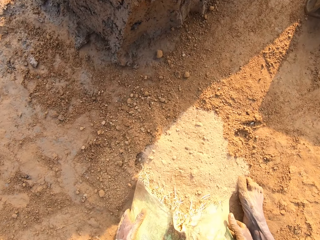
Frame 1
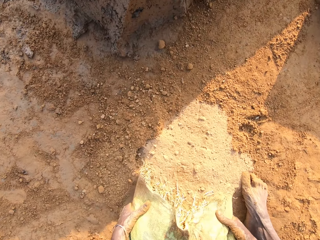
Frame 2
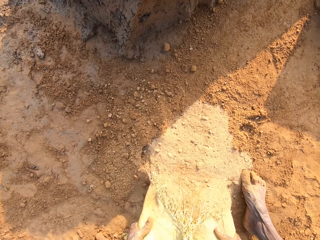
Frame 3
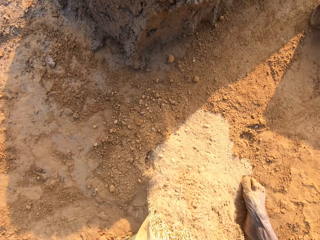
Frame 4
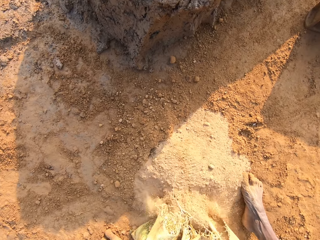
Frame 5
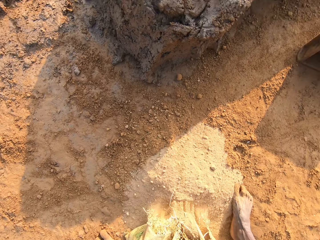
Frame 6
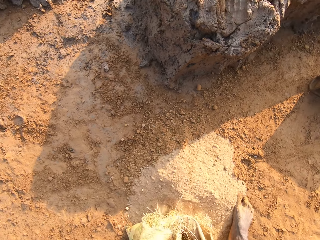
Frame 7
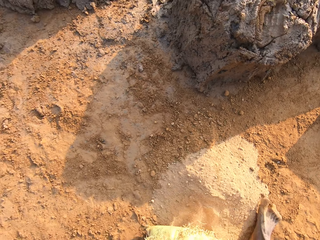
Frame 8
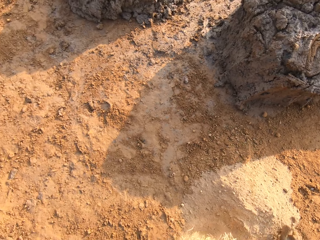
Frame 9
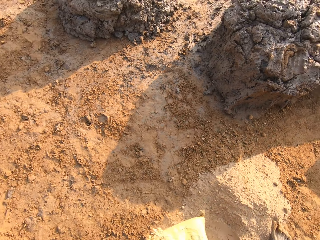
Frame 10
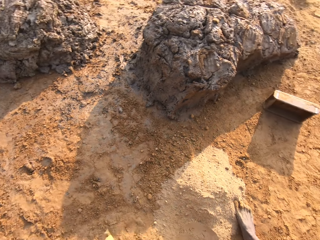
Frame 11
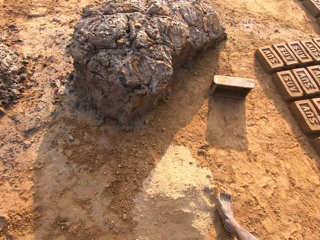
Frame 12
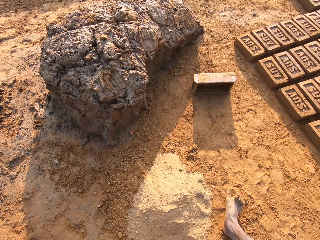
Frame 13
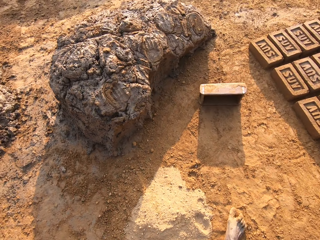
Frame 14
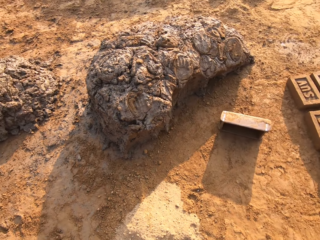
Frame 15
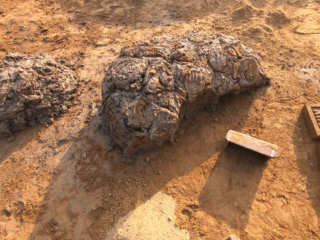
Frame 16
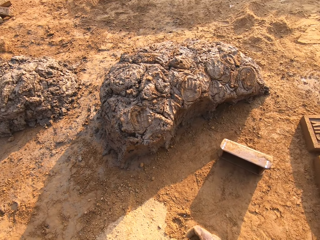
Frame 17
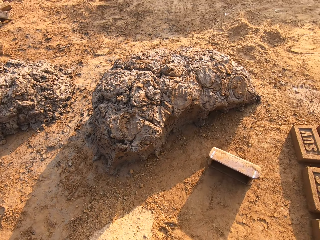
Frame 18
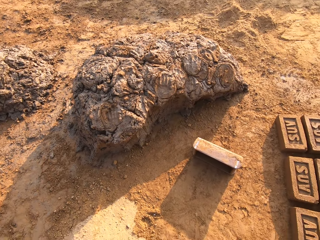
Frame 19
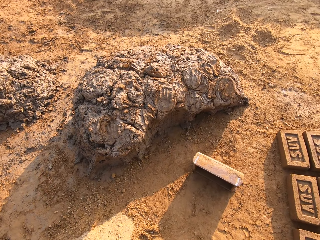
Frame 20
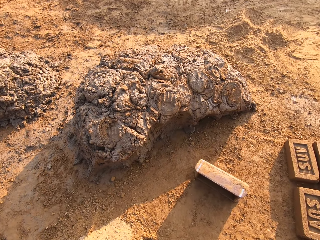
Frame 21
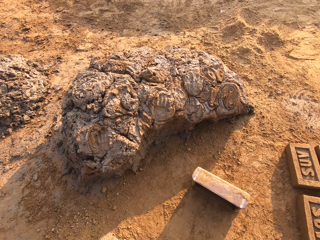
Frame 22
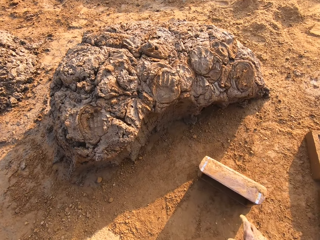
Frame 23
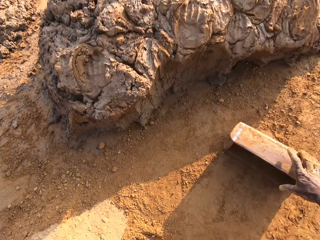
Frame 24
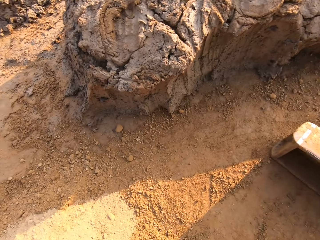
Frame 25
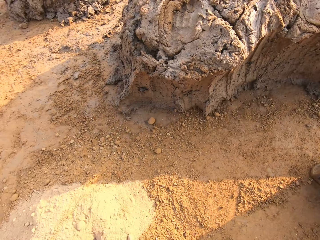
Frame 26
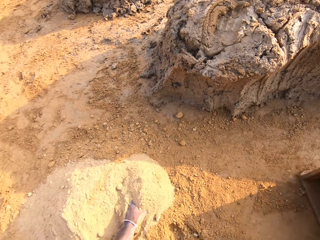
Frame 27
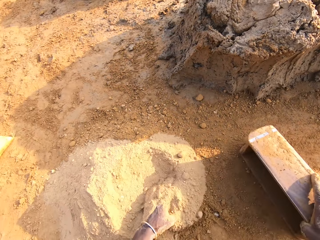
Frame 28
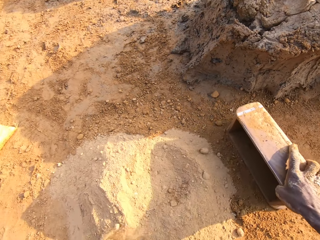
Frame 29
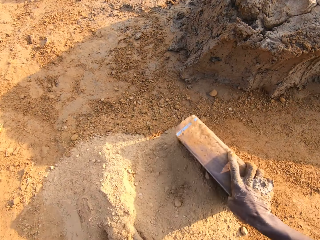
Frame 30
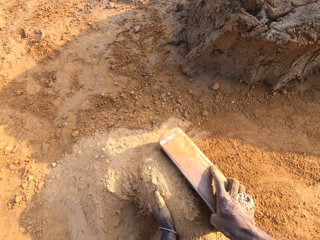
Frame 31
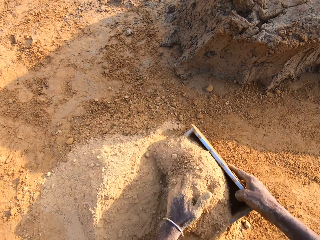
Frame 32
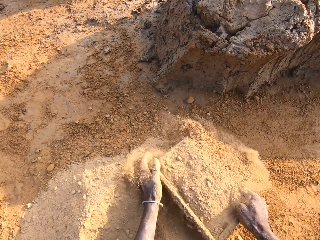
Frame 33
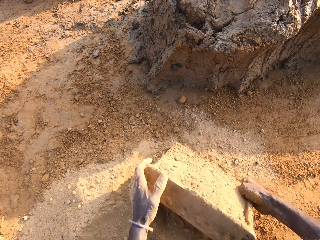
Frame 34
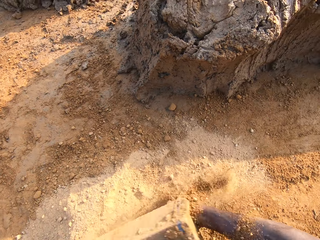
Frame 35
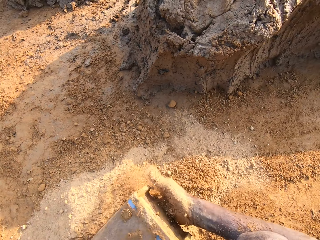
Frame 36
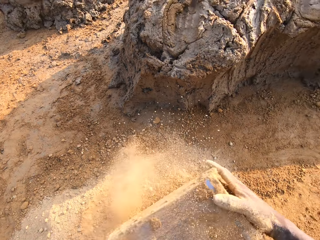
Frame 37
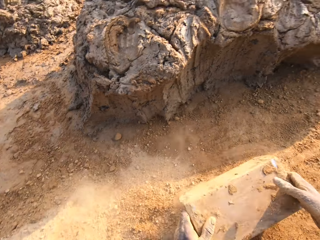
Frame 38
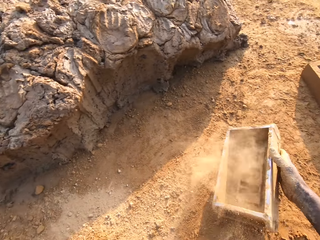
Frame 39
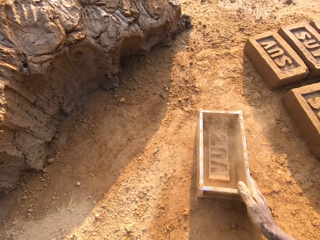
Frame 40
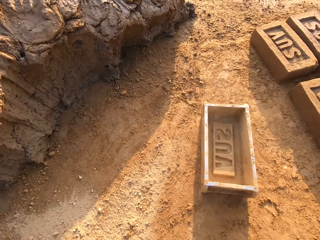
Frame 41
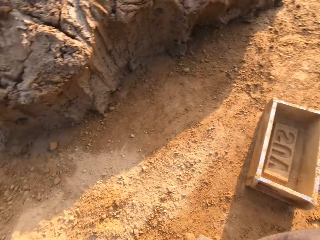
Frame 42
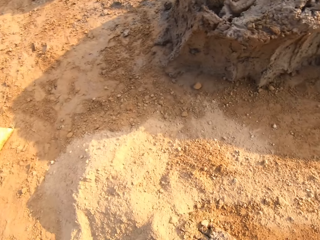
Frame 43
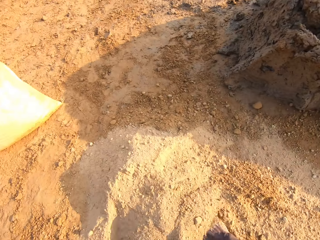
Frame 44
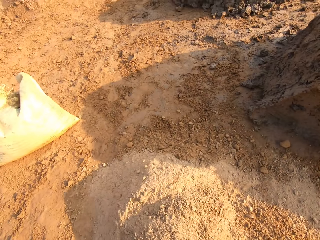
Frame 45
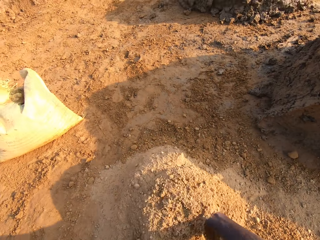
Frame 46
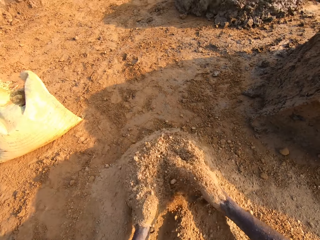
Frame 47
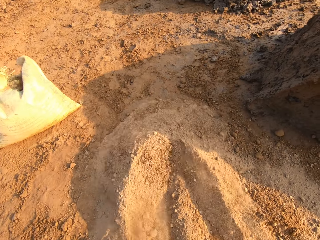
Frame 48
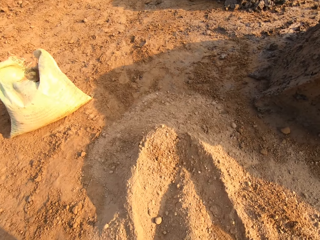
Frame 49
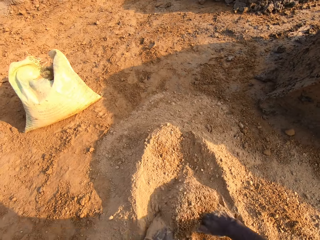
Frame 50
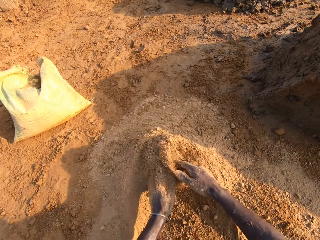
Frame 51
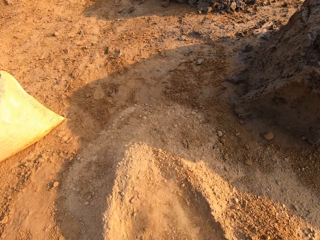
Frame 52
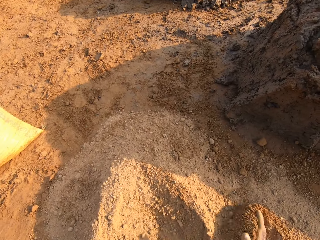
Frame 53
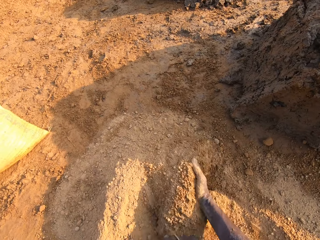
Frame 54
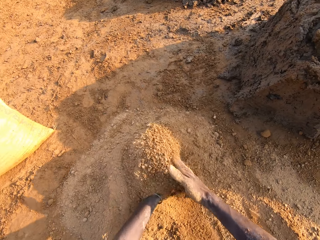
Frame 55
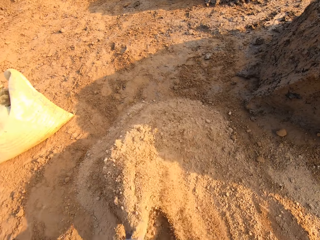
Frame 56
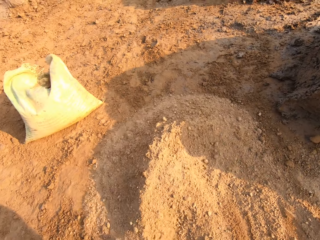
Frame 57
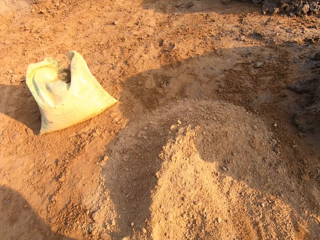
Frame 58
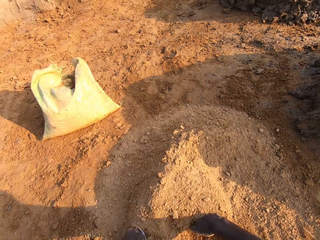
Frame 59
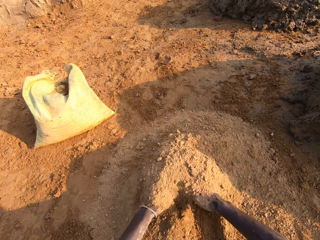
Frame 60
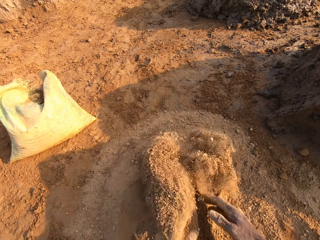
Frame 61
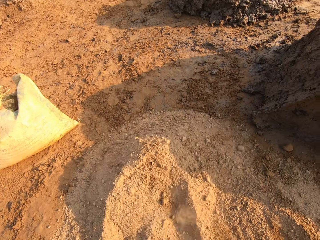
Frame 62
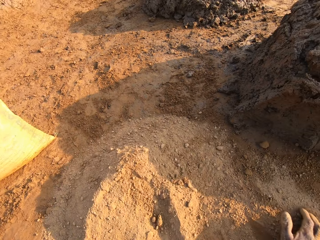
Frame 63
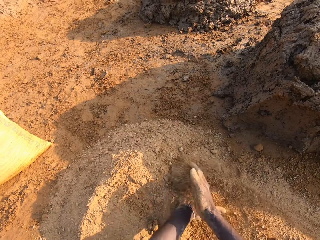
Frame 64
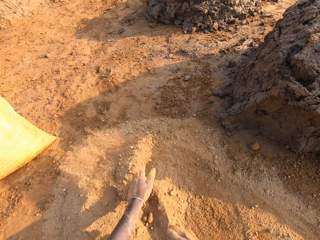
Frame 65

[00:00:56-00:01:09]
The camera wearer adjusts the sack on the ground. He bends to the ground. He moves the brick mould close to the sand. He picks up the box. He scoops some sand with the box. He packs sand into the brick mould. He pours out the sand in the brick mould to the ground. He drops the brick mould on the ground. He prepares the sand for moulding with his hands. He pushes the sand with both hands.

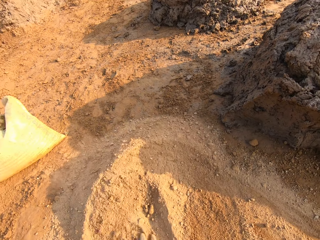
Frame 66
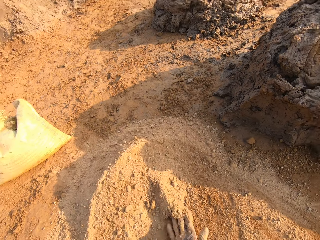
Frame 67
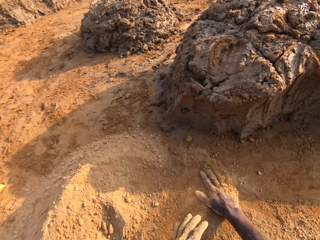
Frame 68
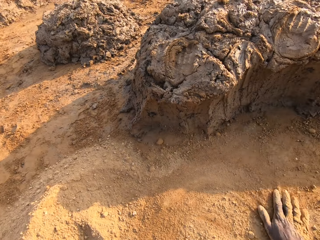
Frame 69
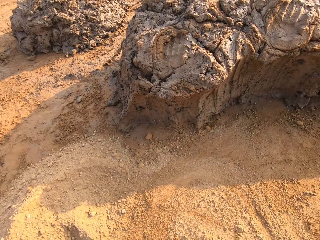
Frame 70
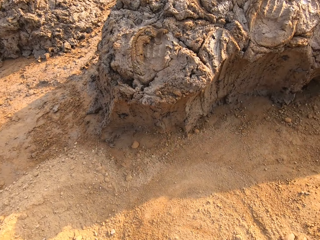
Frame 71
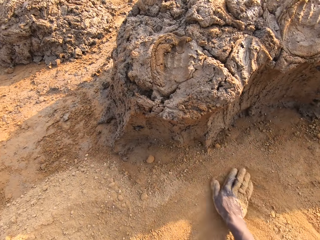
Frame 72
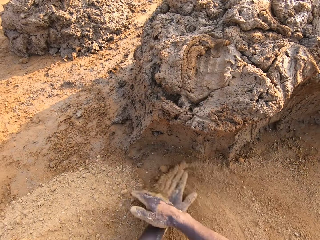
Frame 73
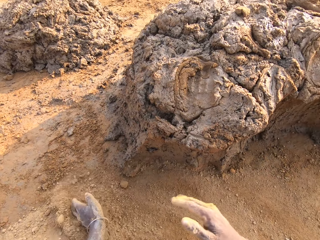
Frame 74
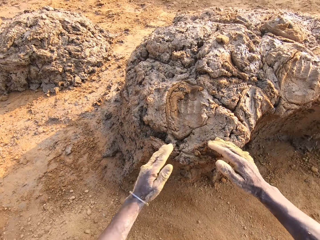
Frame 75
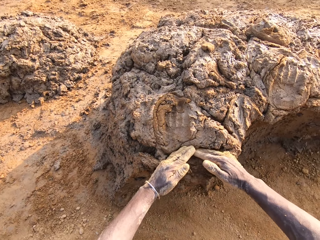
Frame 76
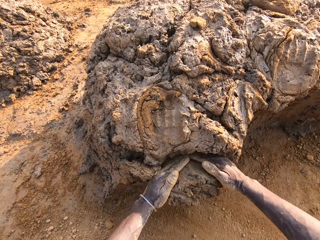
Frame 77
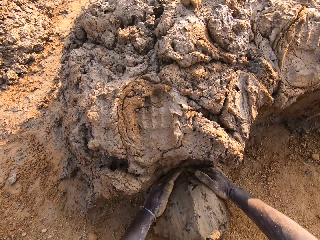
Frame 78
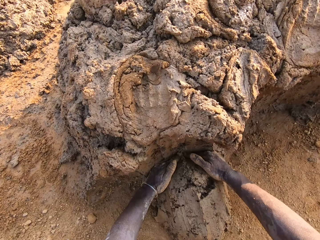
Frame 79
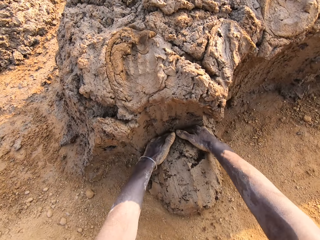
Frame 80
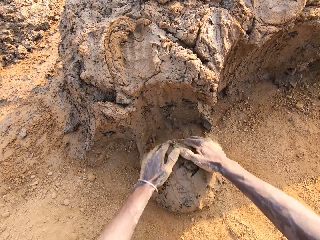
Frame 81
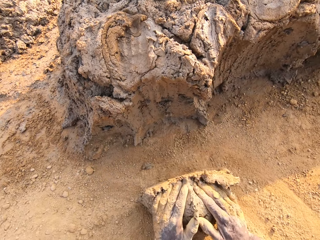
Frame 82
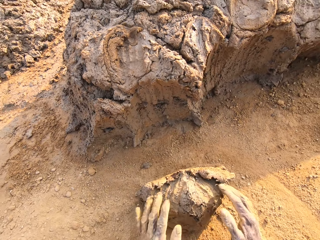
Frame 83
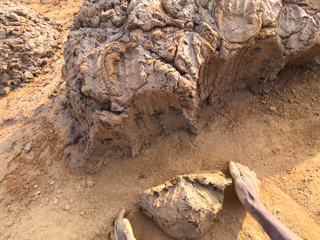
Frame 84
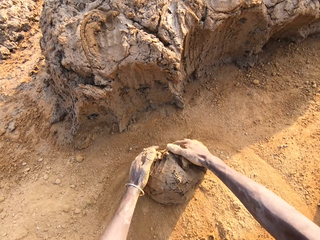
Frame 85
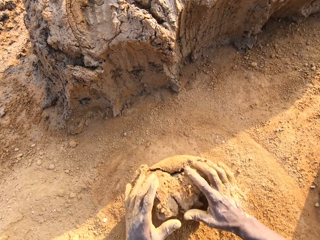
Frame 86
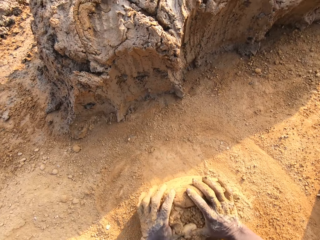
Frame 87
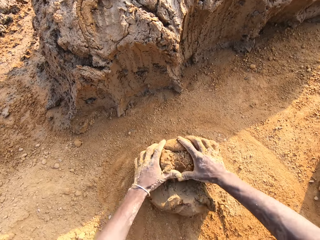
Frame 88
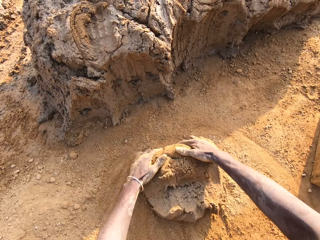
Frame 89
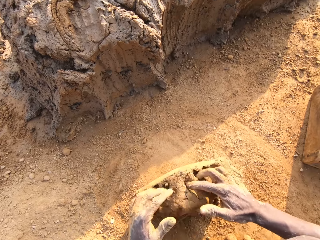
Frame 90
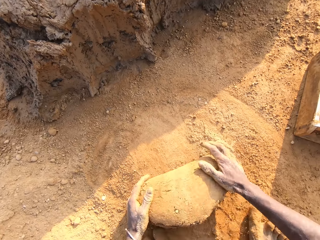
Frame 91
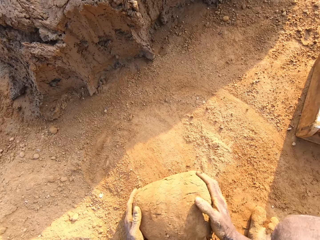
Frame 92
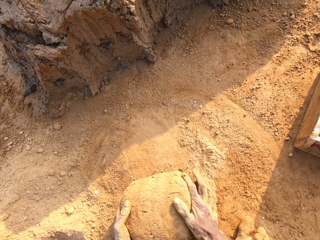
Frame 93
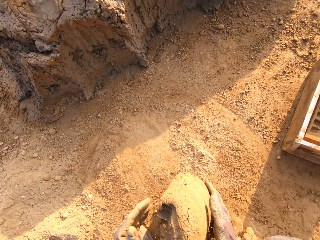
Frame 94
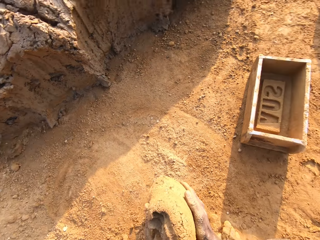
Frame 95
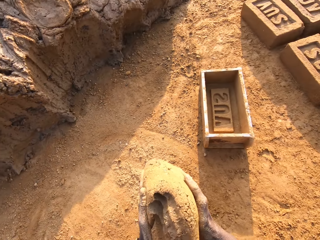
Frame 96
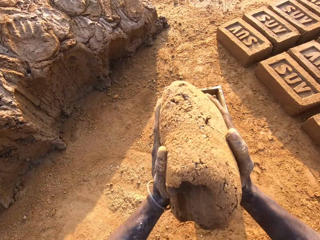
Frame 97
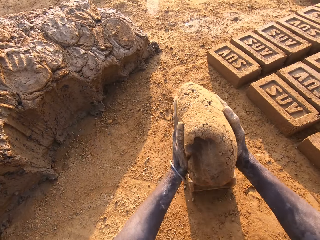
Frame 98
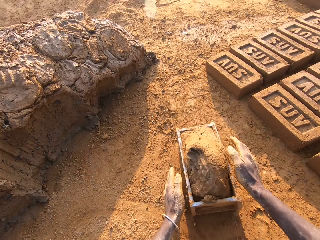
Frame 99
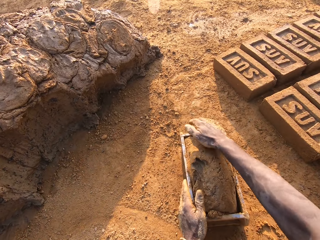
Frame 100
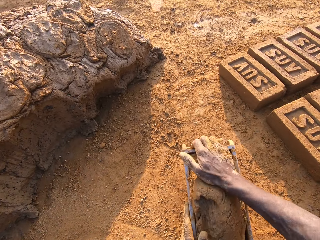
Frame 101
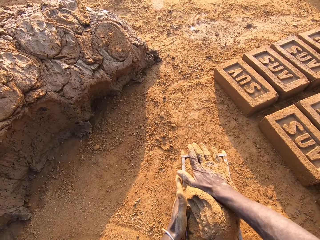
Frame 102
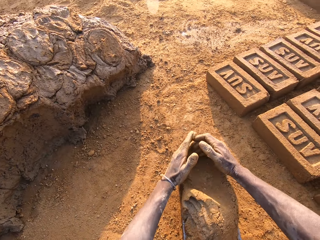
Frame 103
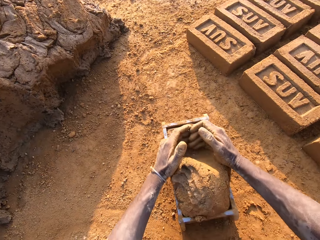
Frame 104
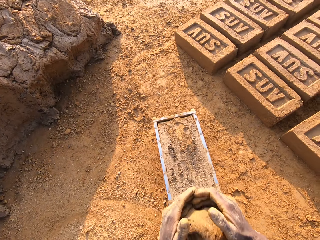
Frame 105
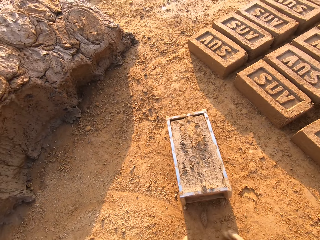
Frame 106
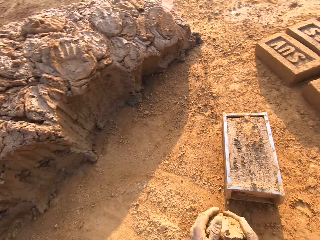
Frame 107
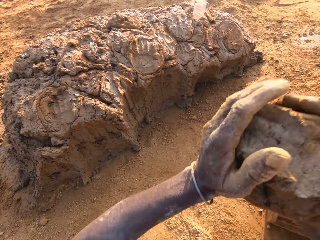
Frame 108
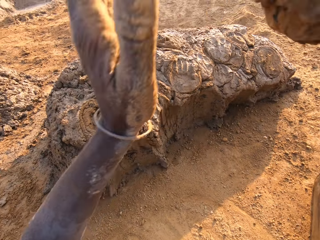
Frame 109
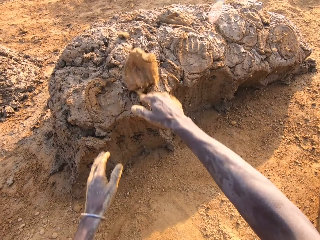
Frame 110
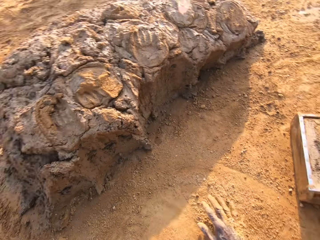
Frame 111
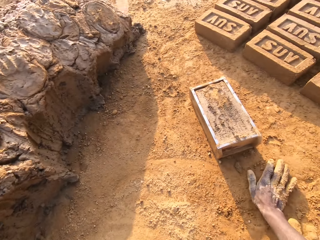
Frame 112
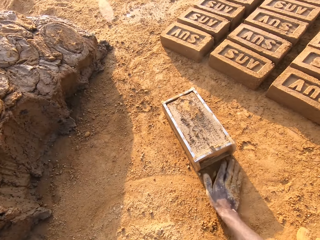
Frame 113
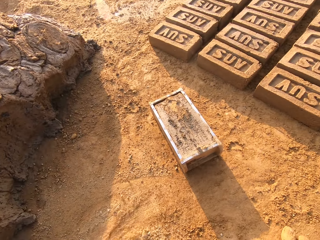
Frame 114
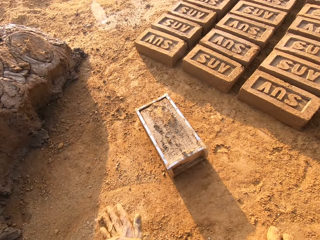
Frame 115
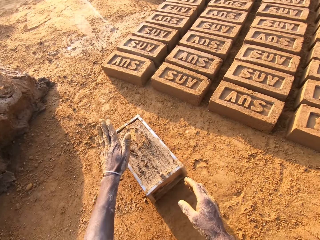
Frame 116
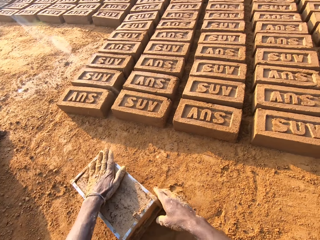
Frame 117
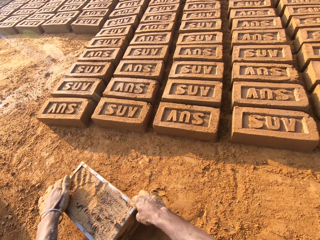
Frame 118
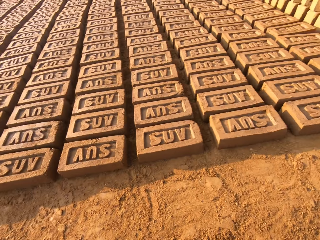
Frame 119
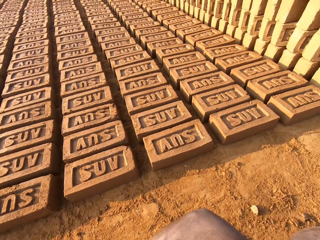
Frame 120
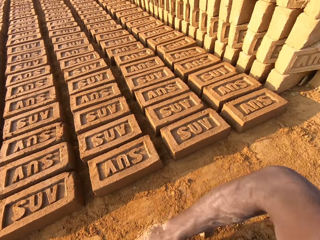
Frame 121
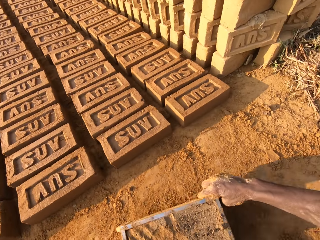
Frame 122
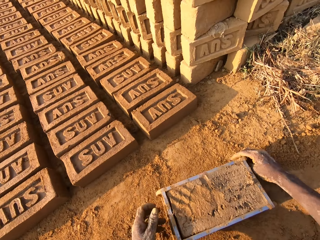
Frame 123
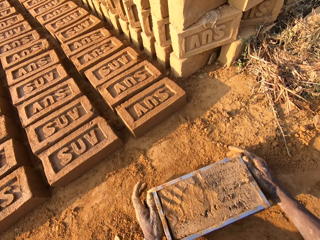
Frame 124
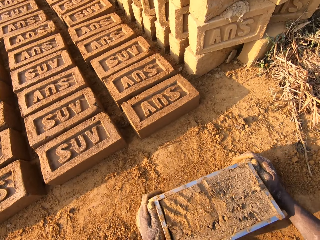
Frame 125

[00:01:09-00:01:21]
The camera wearer continues to mould bricks with the brick mould and sand. They scoop some mud. They roll the mud on the ground. They put the mud in the box. They cut off the extra mud. They put the extra mud down. They pick up the mud.
